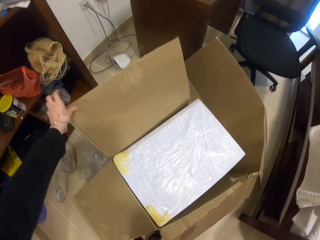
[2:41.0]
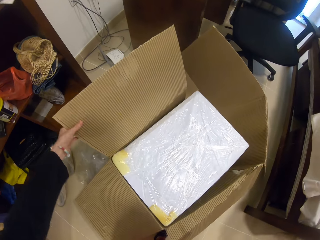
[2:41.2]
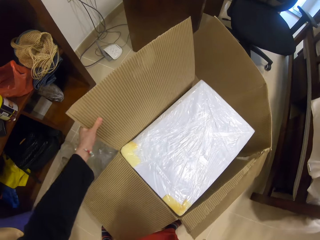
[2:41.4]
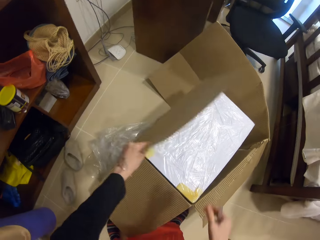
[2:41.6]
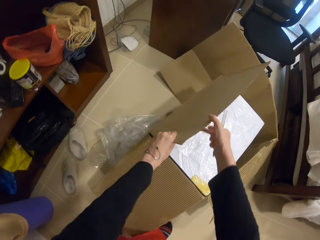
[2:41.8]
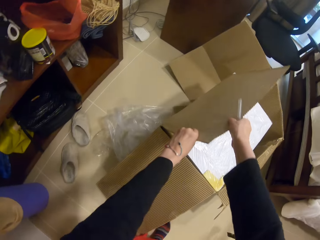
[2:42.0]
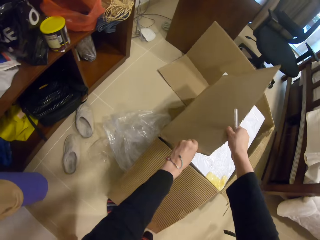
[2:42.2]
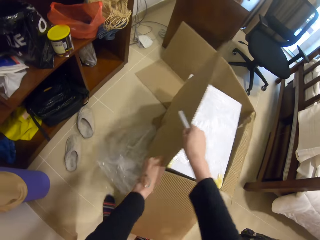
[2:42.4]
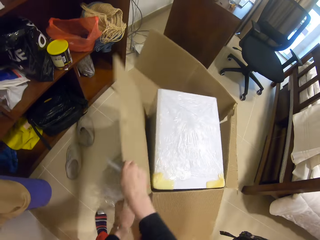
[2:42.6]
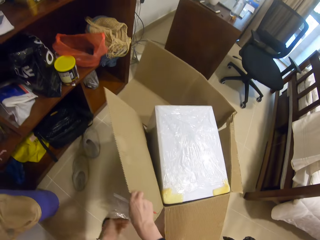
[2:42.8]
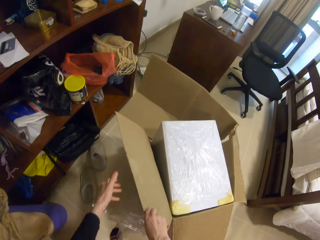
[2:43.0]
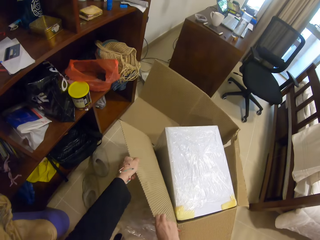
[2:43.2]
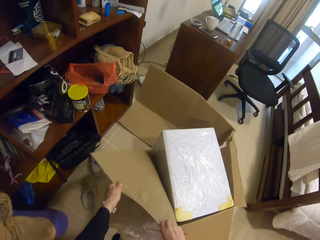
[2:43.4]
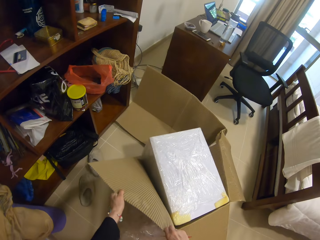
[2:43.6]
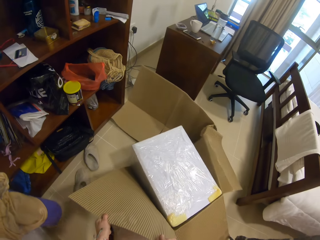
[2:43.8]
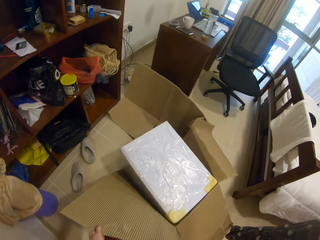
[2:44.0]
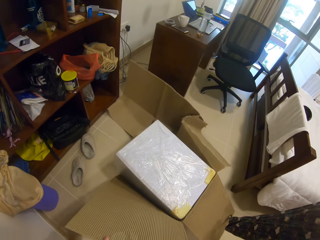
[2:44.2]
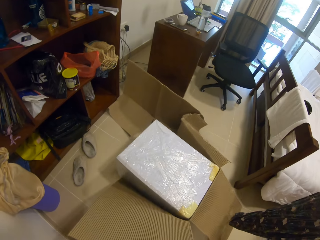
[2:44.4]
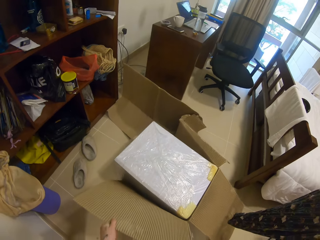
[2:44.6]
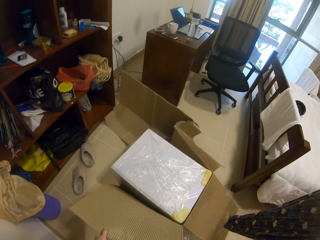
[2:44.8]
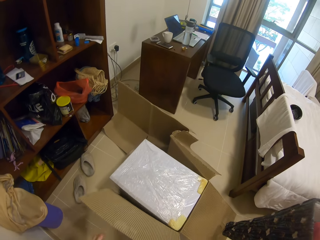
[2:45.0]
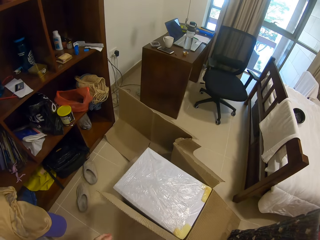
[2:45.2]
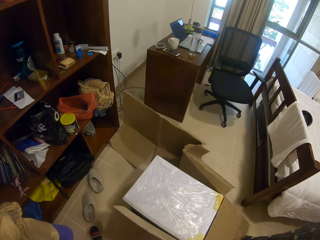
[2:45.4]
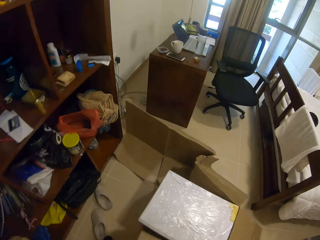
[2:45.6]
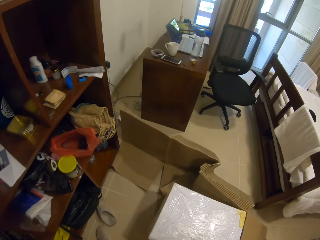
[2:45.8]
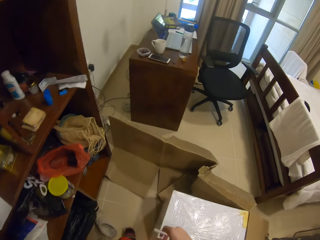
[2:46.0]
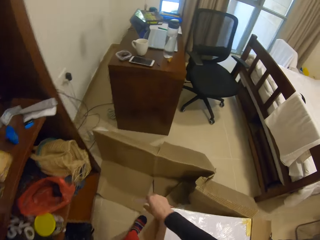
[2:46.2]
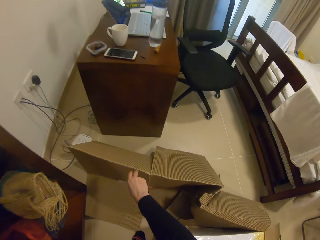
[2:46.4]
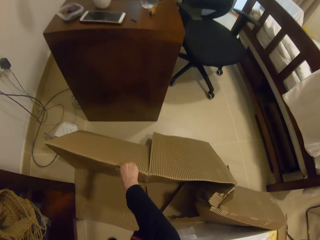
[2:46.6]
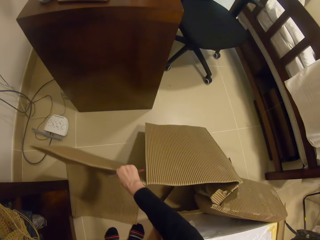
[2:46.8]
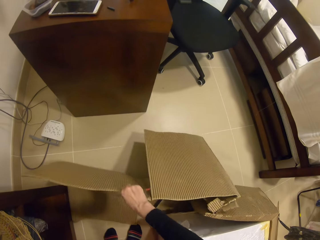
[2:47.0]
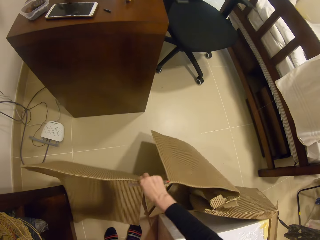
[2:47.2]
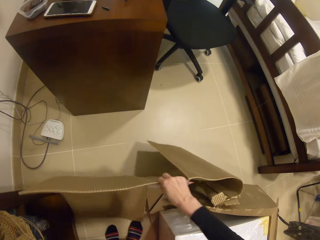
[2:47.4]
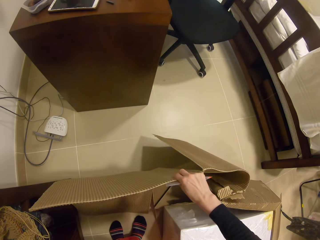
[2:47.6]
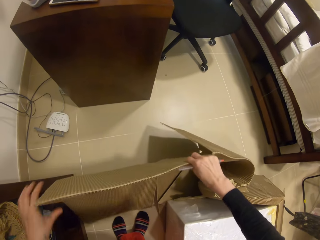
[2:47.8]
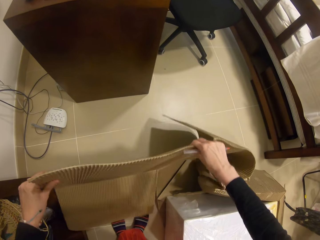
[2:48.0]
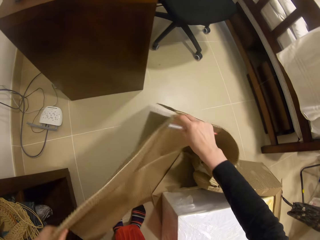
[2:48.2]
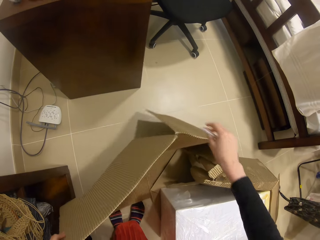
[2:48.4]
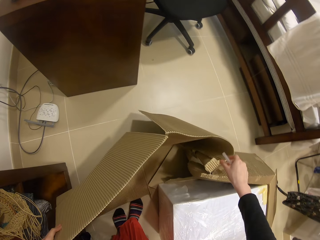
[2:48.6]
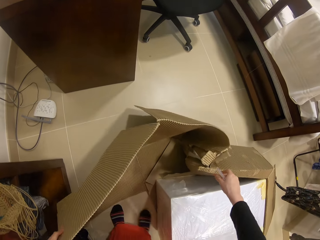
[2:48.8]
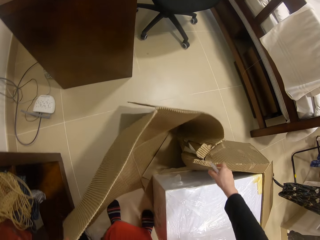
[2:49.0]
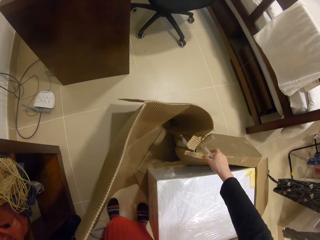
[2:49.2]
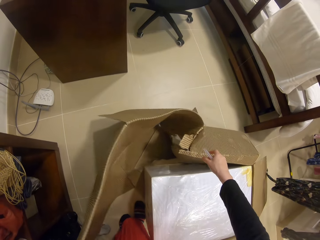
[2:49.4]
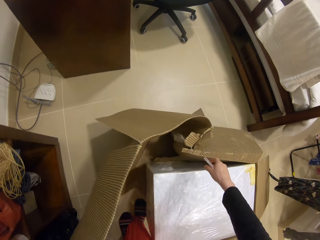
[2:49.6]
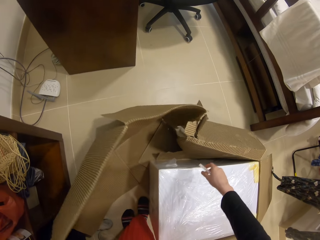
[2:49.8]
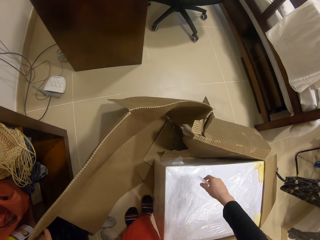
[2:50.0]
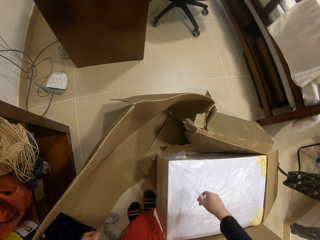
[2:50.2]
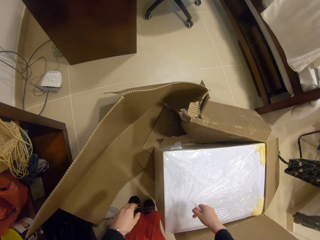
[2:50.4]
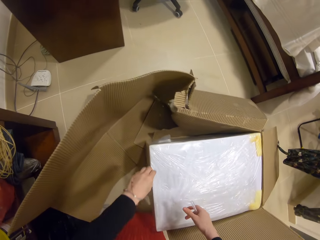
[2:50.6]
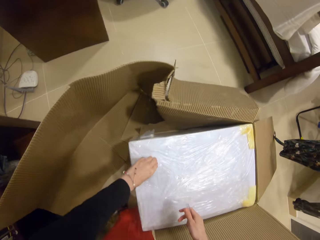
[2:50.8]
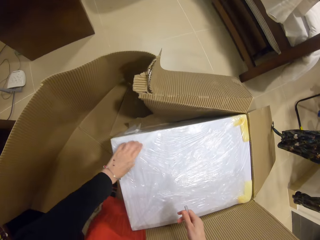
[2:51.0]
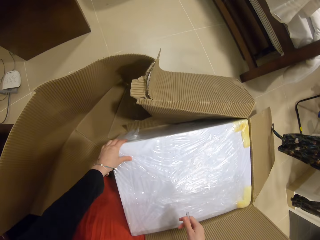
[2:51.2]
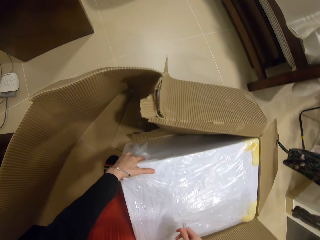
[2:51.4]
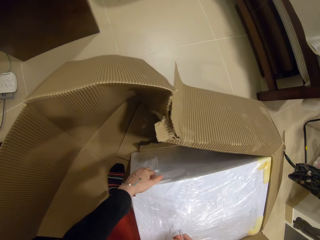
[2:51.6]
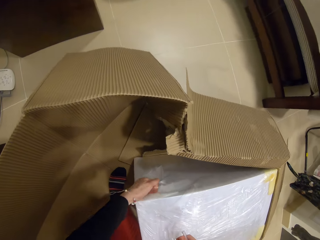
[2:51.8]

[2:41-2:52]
The camera wearer opens a box. They move the box, hold the box, and tear cello tape from the polythene.

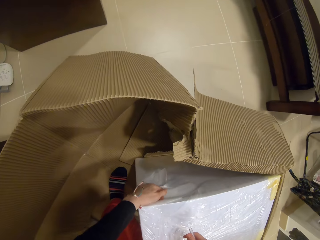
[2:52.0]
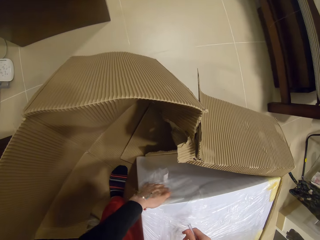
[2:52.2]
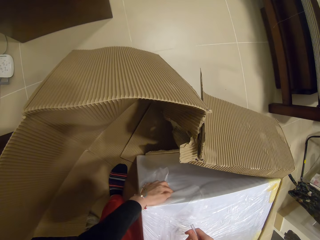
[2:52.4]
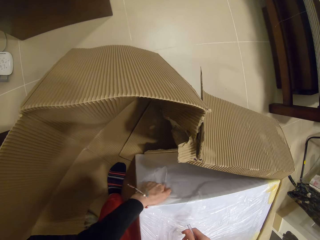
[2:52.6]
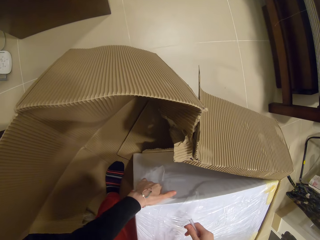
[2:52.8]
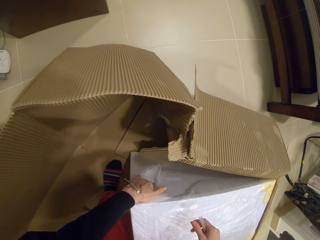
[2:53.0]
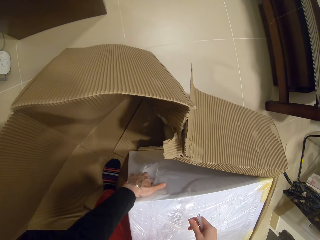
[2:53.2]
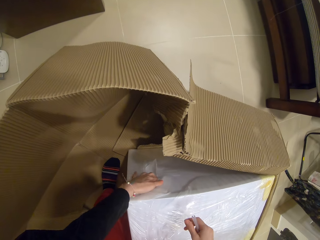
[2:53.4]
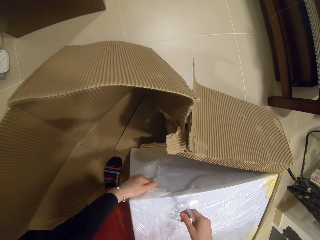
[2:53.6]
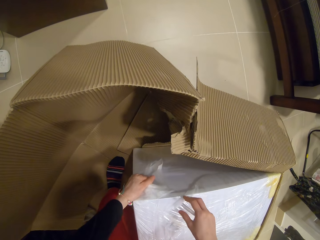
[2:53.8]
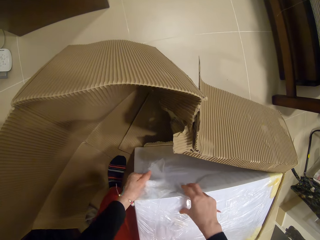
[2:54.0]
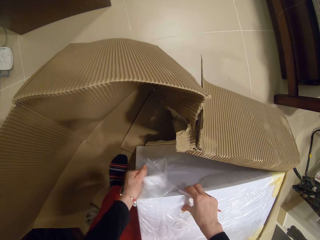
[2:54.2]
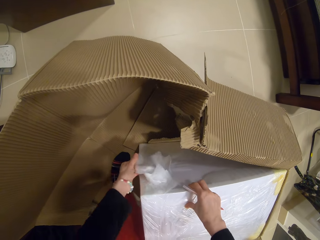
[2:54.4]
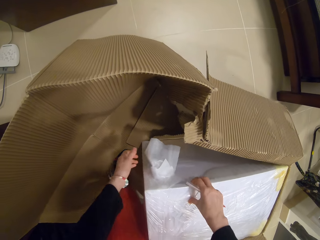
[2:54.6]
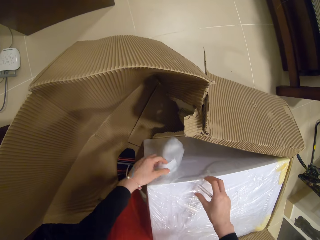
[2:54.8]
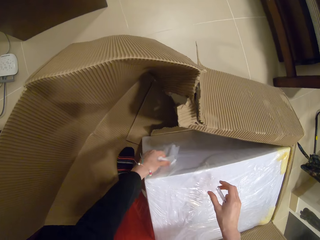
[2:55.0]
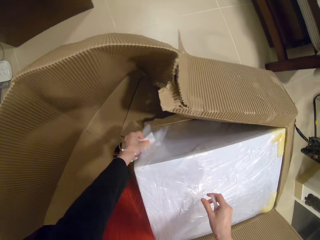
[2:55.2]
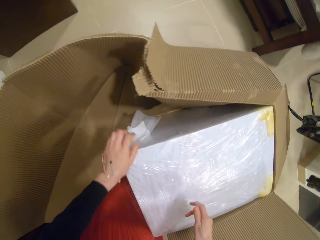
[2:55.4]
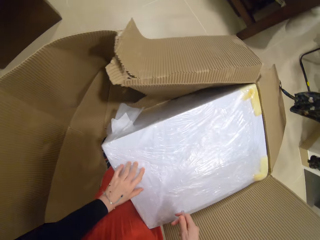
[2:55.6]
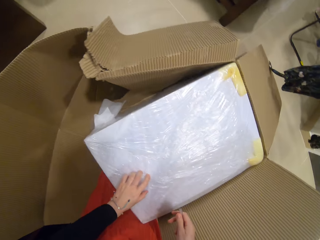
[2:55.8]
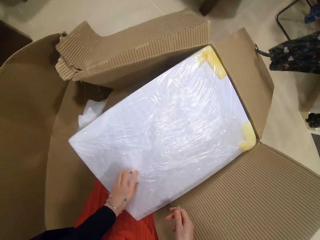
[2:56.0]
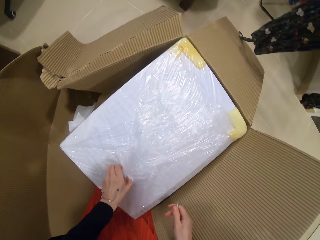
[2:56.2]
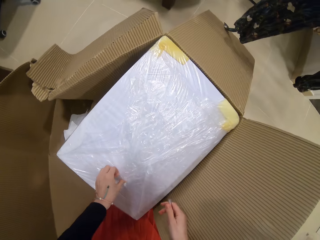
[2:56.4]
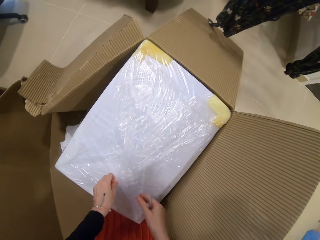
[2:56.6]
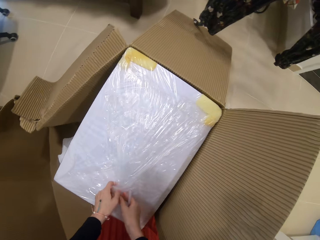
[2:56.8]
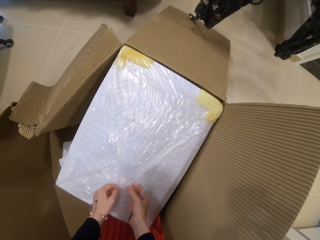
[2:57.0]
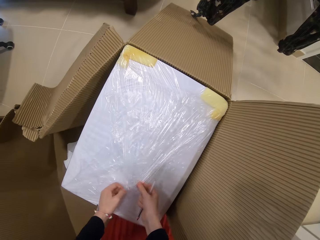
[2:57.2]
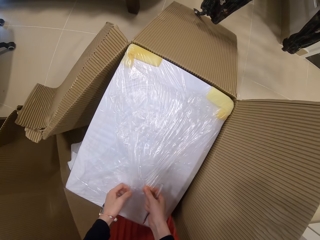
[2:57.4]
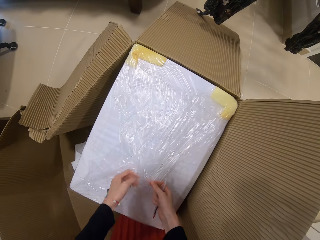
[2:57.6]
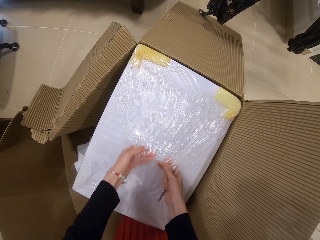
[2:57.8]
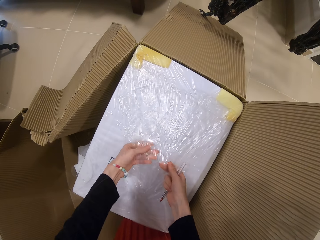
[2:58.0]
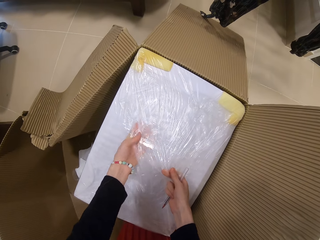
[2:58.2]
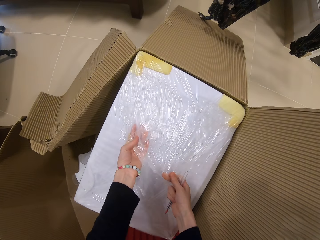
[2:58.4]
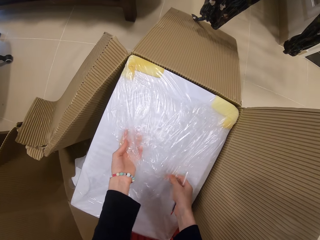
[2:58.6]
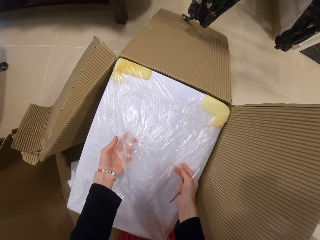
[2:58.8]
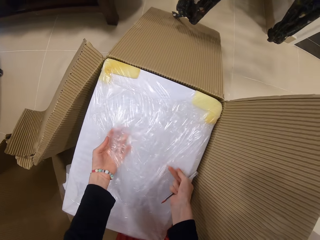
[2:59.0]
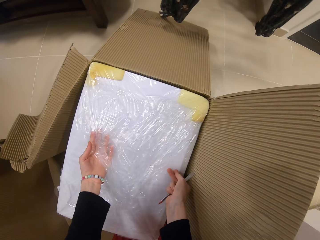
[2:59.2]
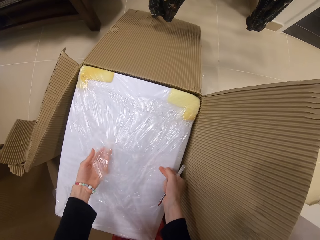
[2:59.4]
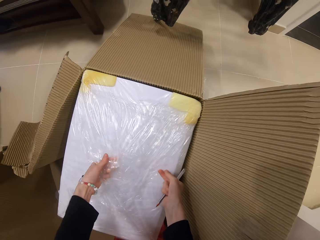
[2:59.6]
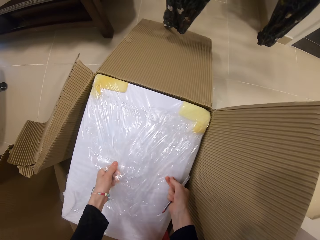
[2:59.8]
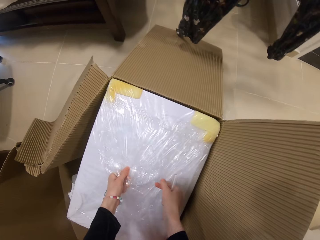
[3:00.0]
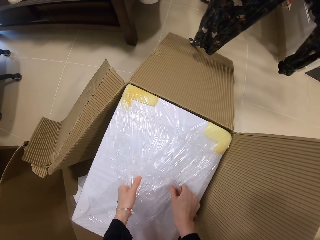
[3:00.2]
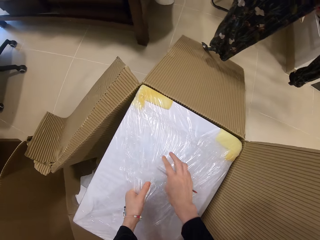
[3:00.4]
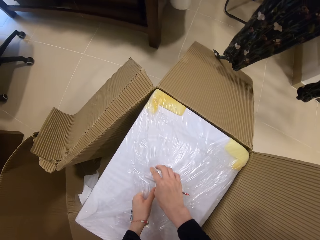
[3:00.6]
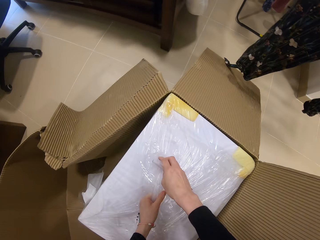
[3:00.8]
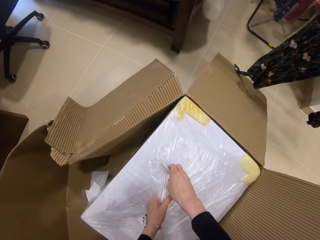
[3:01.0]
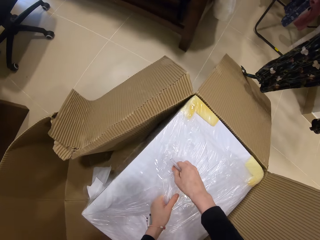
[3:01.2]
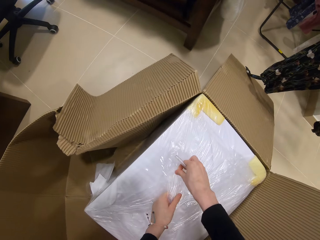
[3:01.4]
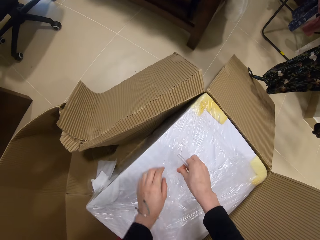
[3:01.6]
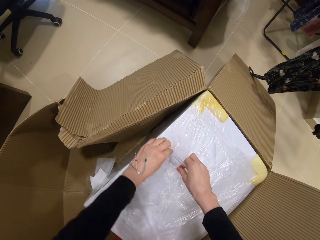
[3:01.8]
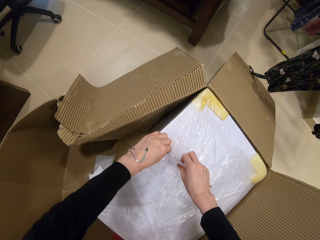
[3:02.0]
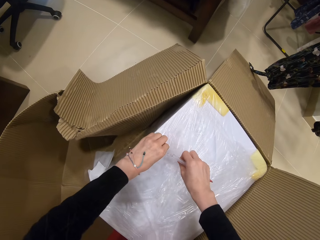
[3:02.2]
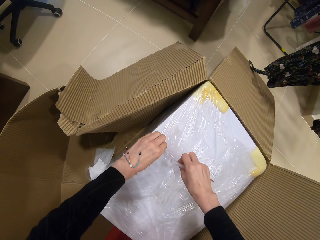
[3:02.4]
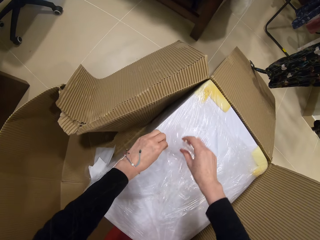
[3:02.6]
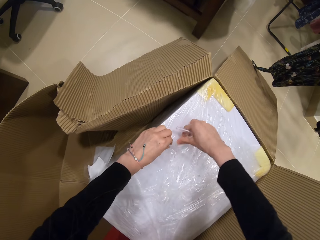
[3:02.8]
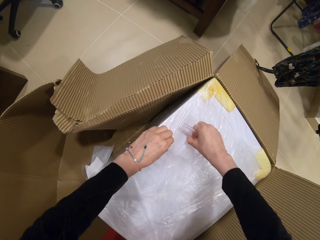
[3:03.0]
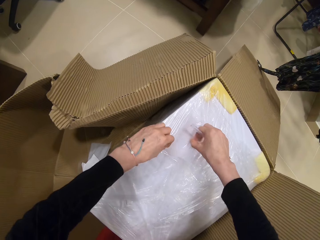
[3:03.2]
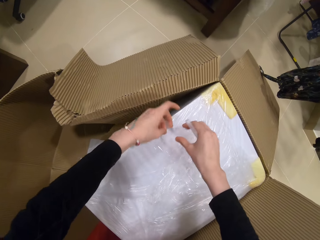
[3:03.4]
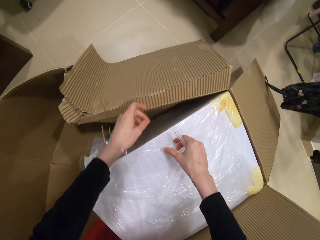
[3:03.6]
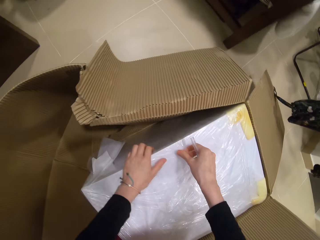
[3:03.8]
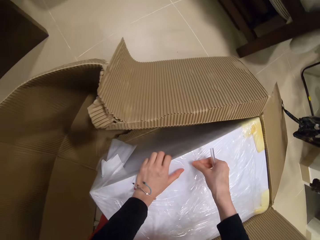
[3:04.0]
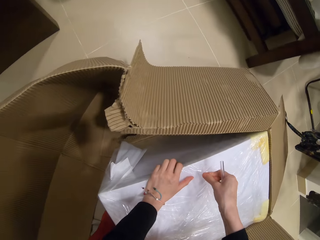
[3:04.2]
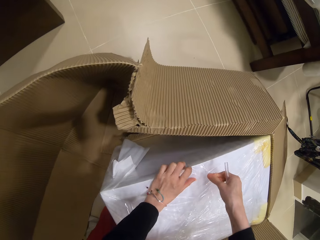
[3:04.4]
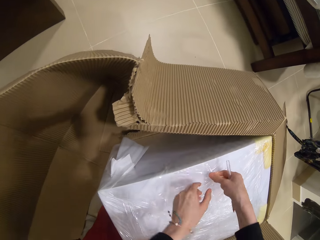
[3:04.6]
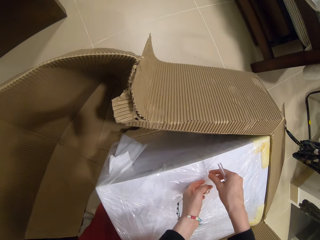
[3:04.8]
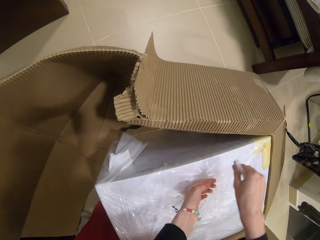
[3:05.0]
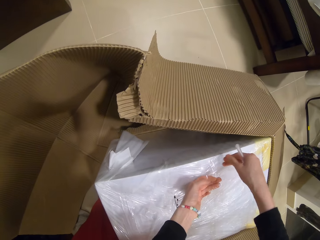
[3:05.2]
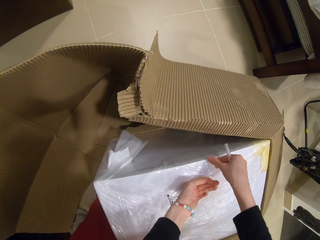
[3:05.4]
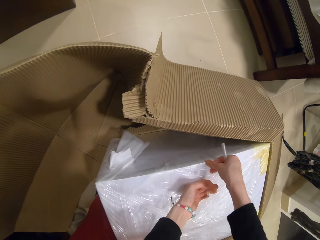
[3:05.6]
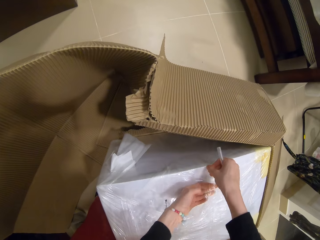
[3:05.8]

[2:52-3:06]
The camera wearer tears the paper.
